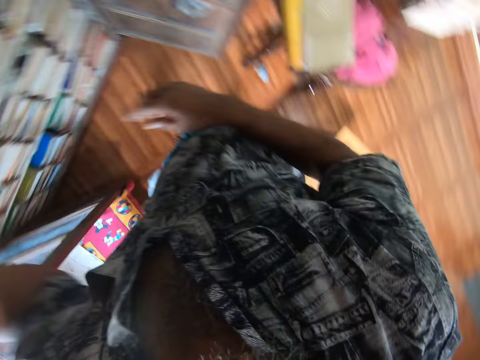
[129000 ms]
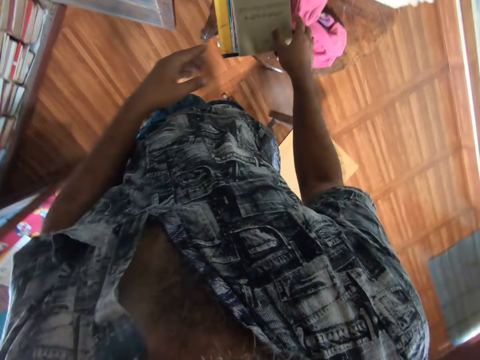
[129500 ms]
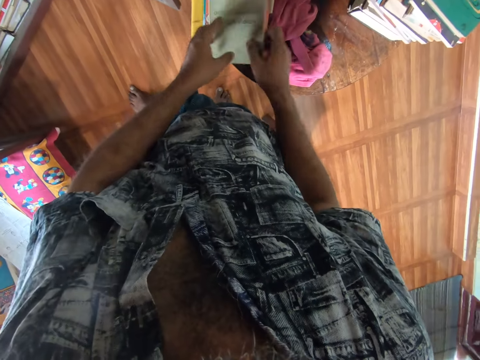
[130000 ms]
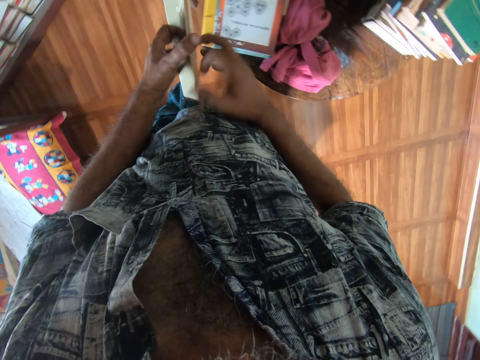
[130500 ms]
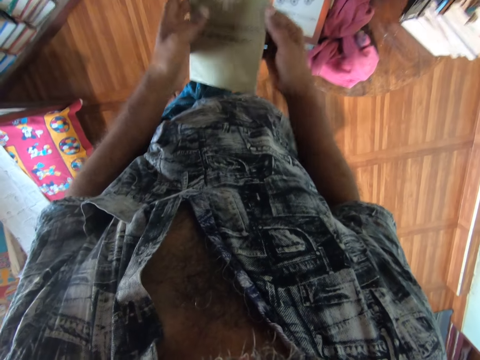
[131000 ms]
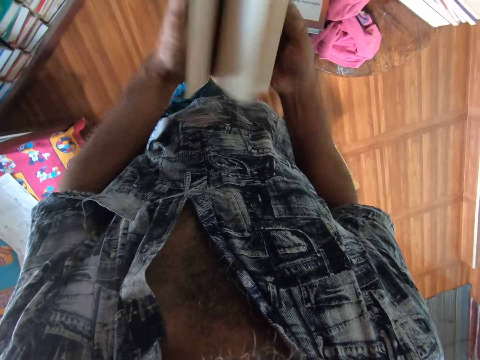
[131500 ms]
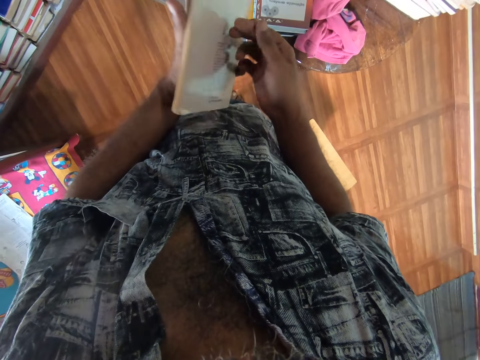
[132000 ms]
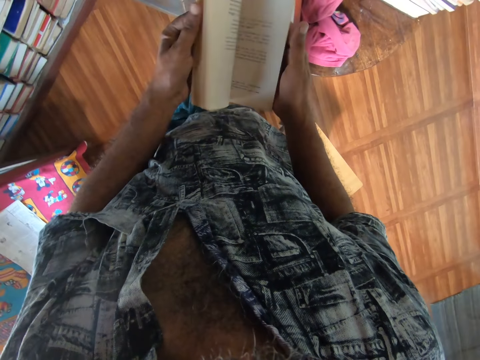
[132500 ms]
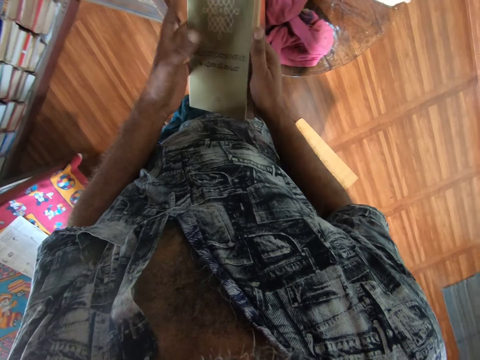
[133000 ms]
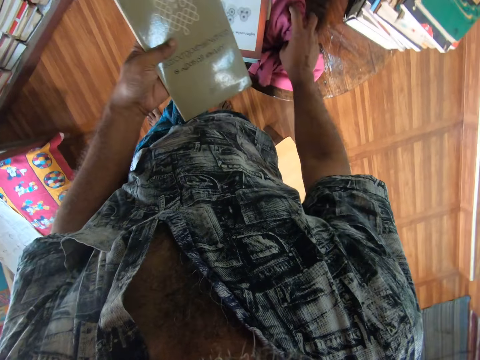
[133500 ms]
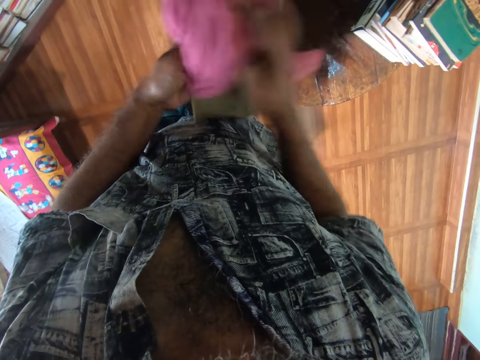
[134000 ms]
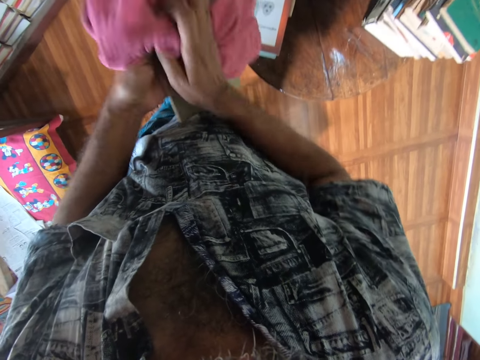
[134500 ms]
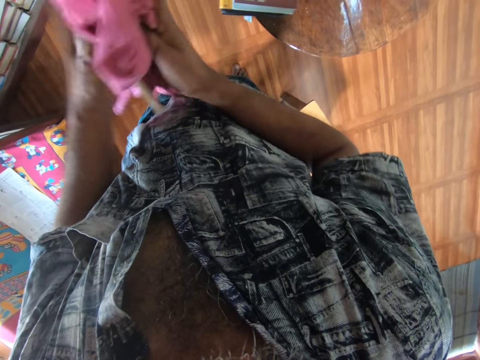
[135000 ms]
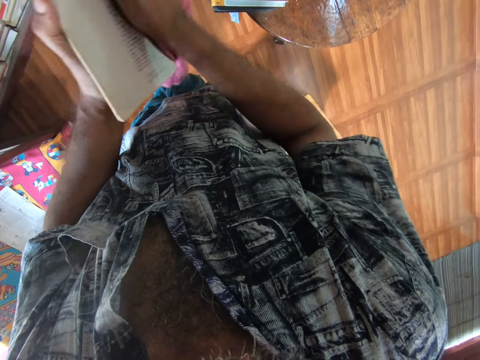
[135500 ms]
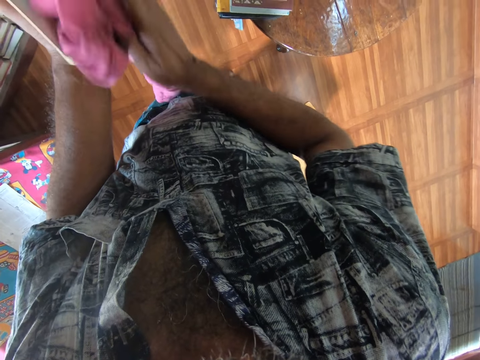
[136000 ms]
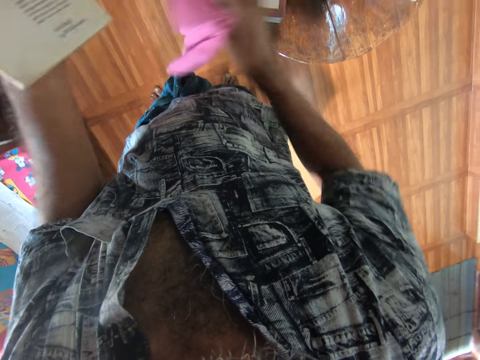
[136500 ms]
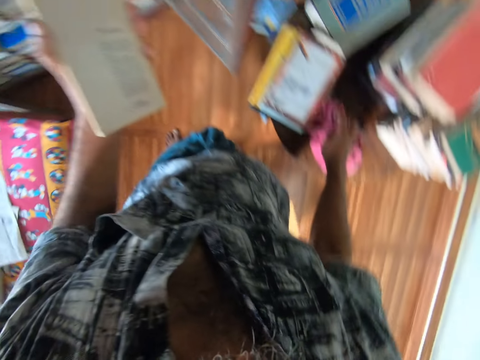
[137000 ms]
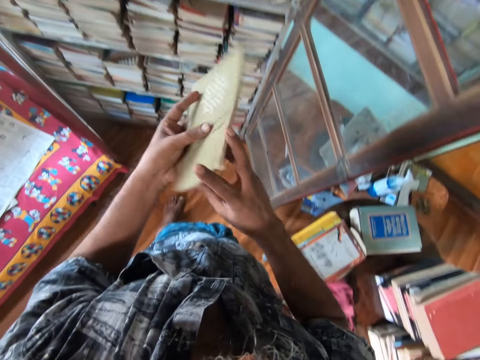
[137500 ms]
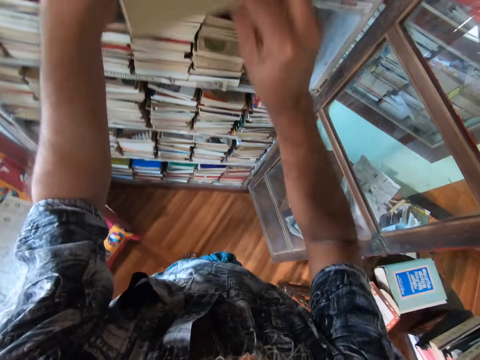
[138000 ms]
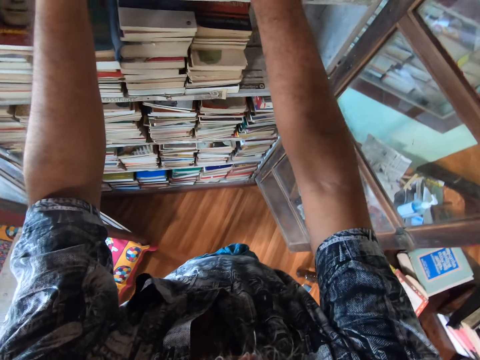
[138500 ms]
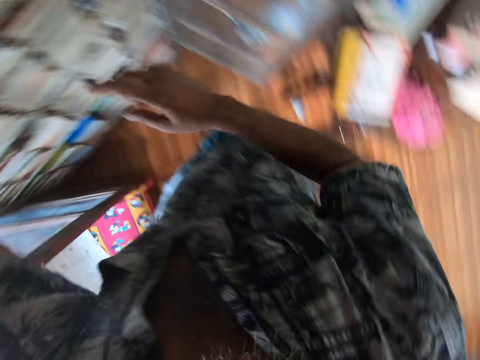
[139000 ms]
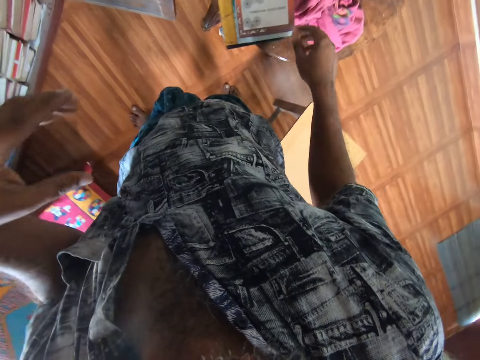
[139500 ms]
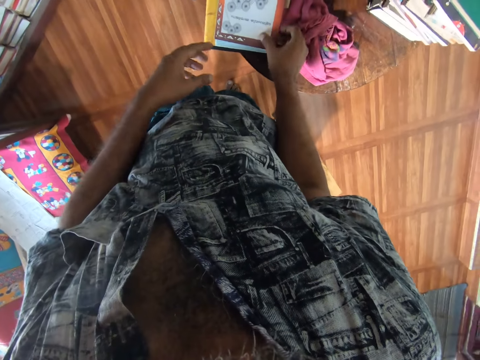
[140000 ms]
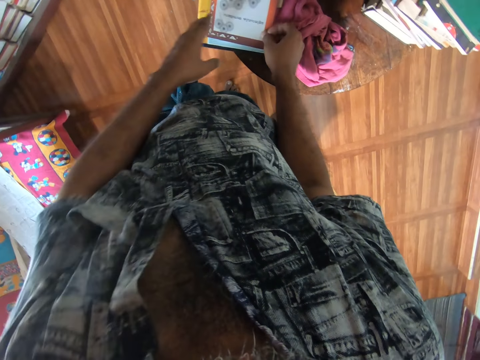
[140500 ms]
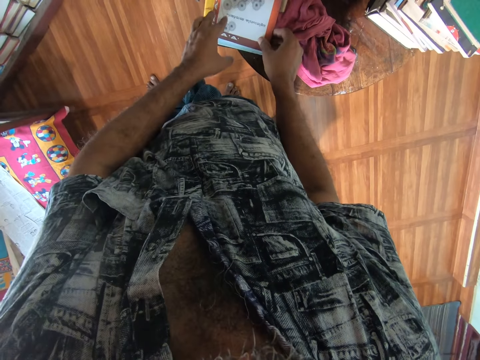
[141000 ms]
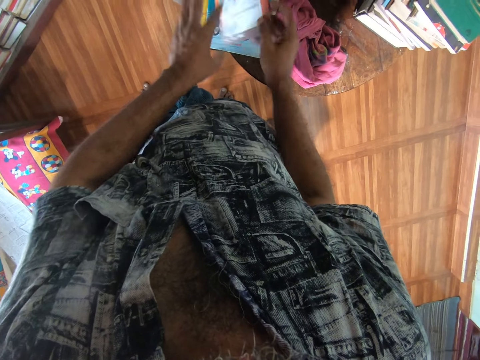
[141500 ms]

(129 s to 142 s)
The camera wearer picks a book from the table. They flip the pages of the book. They pick a towel from the table and wipe the book with the towel. They place the towel on the table and place the book on the cupboard shelf. They pick a book from the table.

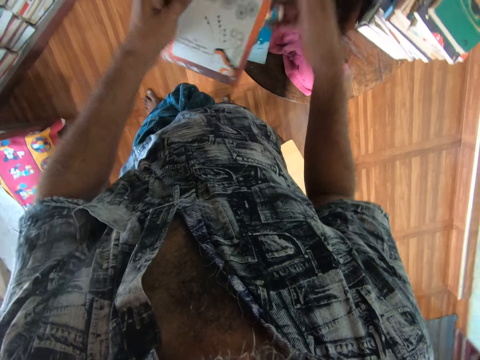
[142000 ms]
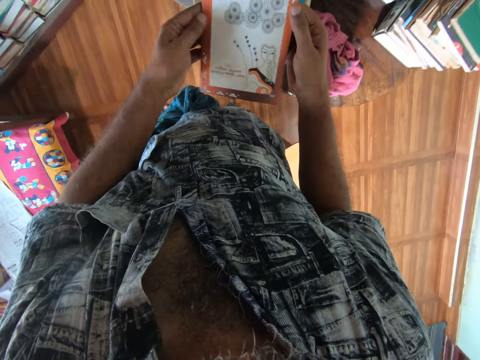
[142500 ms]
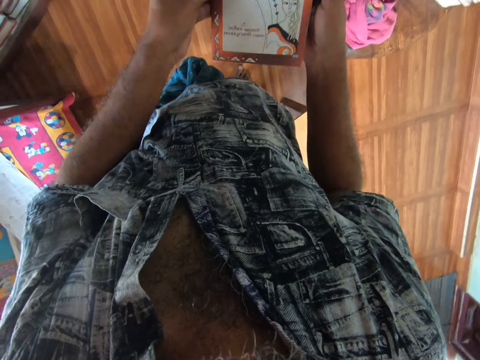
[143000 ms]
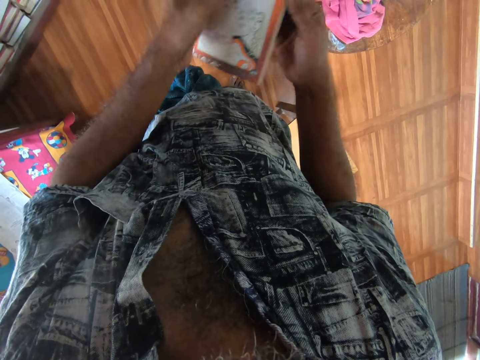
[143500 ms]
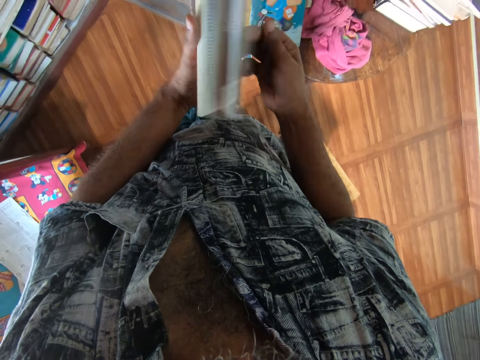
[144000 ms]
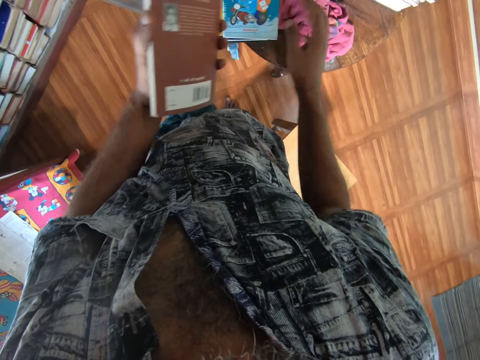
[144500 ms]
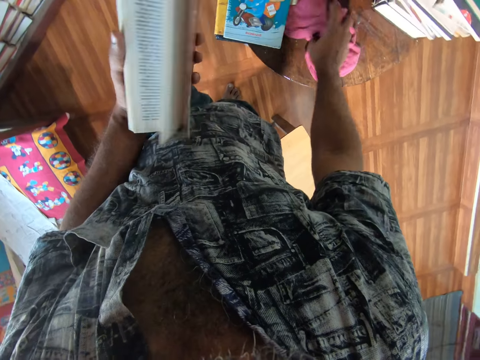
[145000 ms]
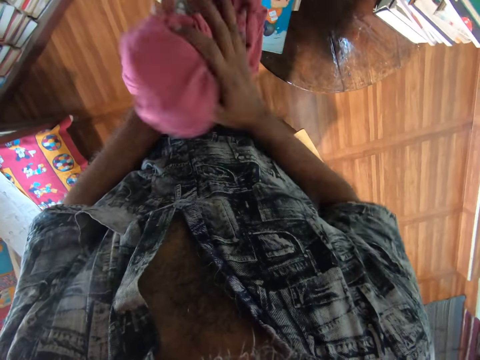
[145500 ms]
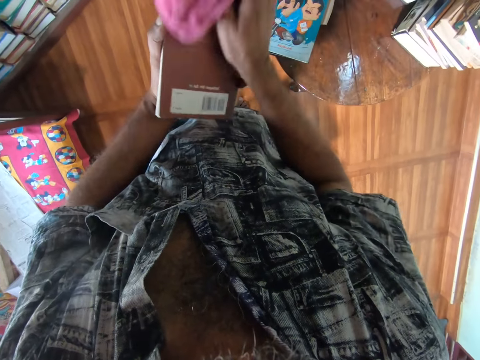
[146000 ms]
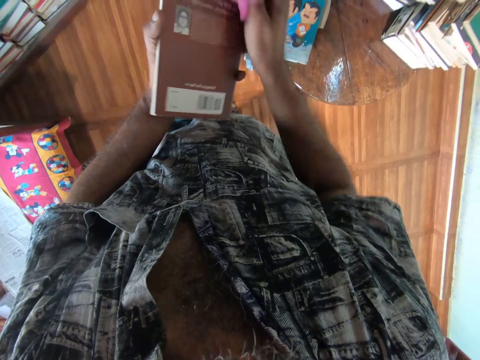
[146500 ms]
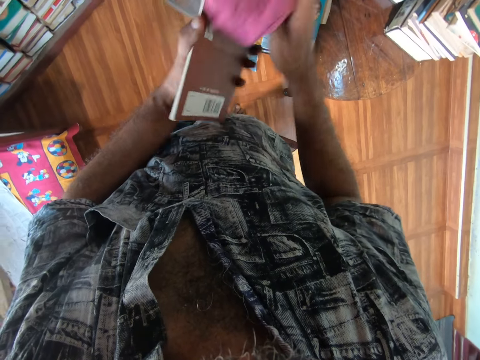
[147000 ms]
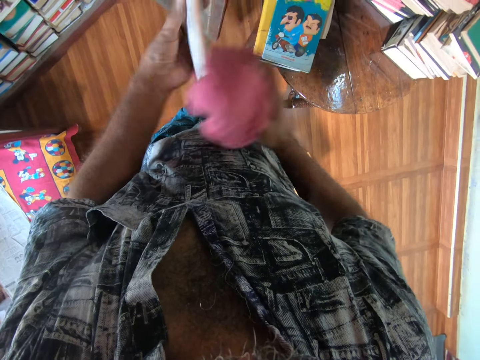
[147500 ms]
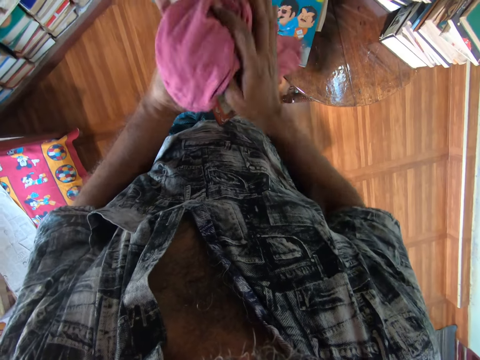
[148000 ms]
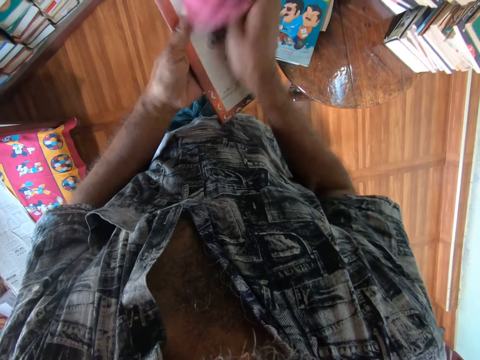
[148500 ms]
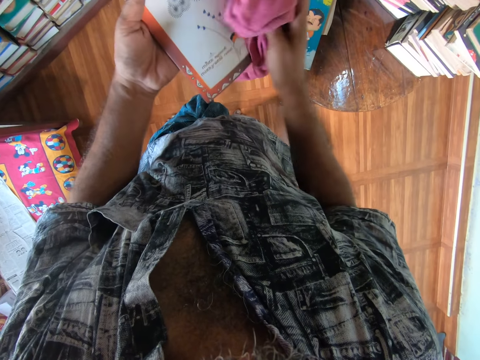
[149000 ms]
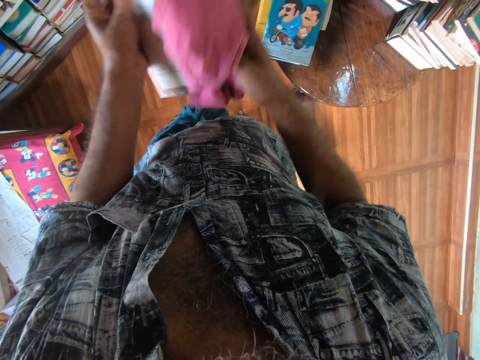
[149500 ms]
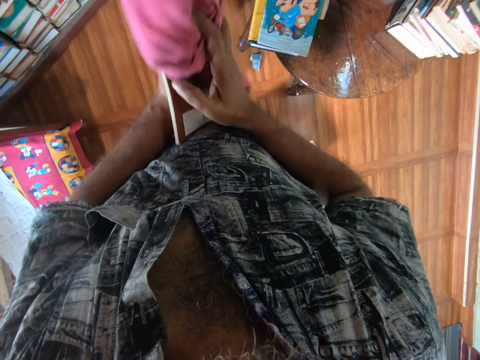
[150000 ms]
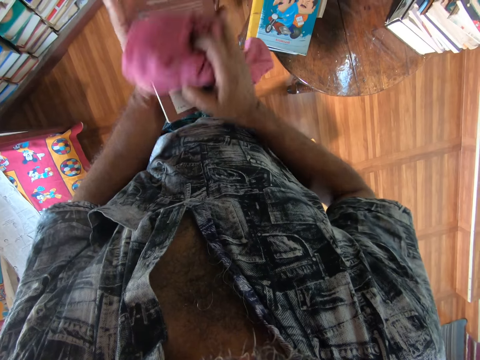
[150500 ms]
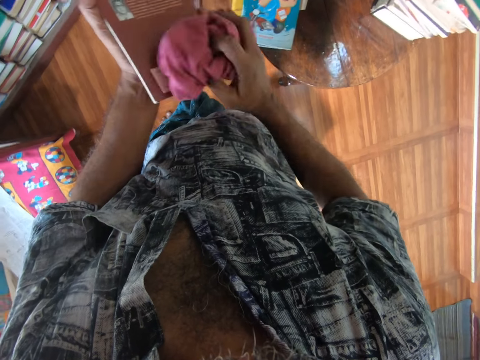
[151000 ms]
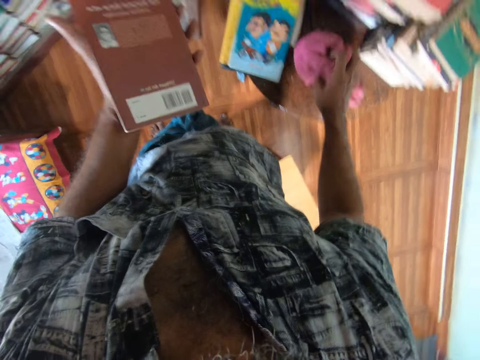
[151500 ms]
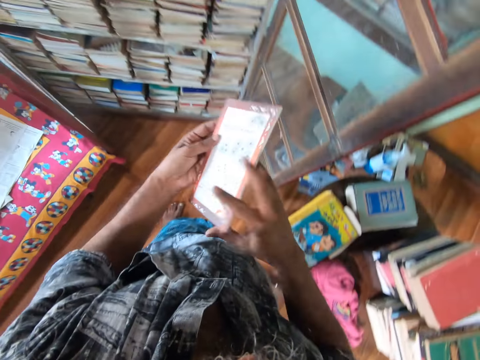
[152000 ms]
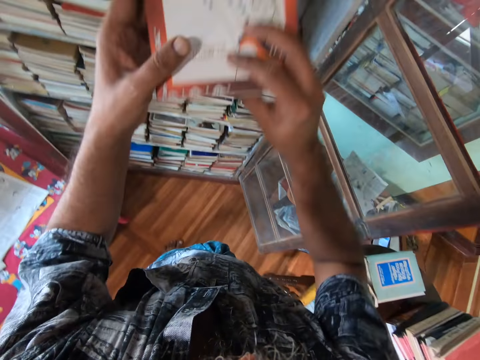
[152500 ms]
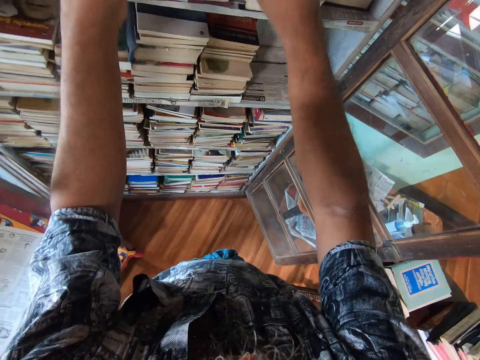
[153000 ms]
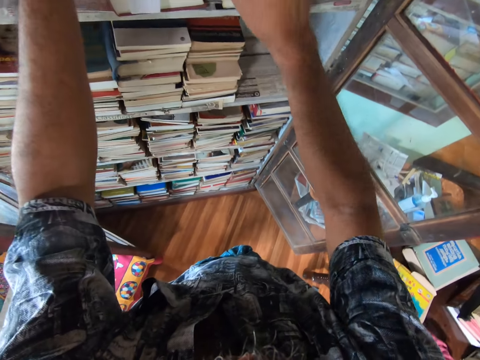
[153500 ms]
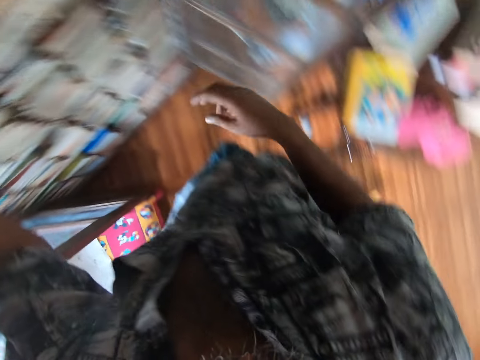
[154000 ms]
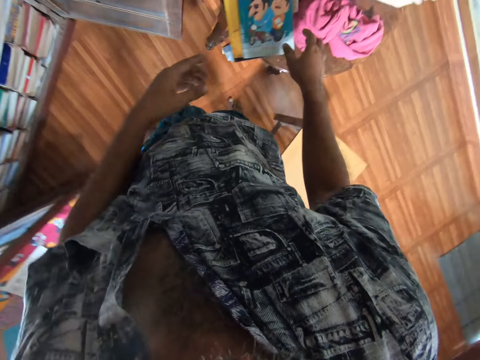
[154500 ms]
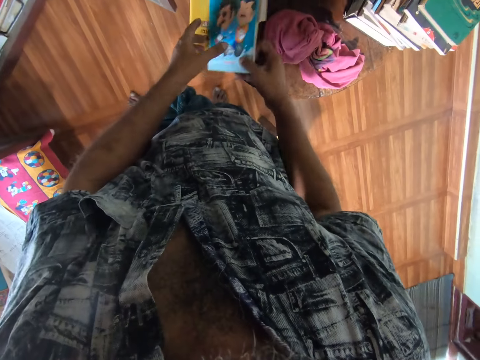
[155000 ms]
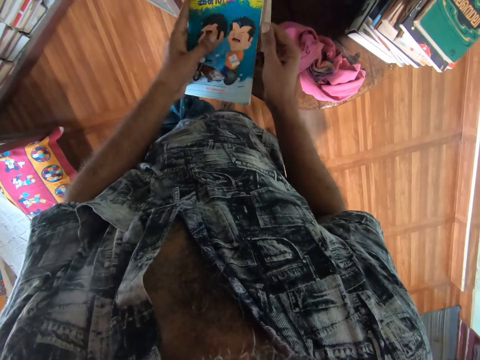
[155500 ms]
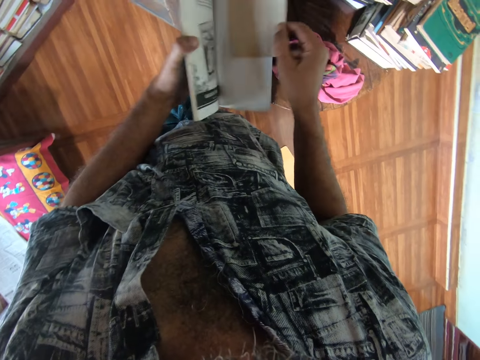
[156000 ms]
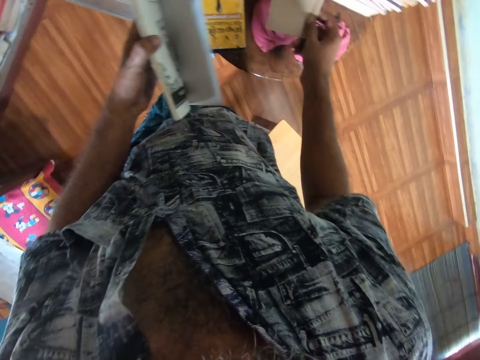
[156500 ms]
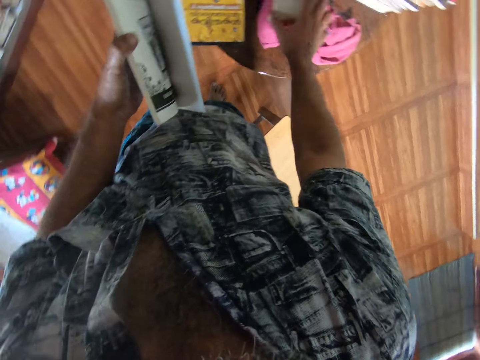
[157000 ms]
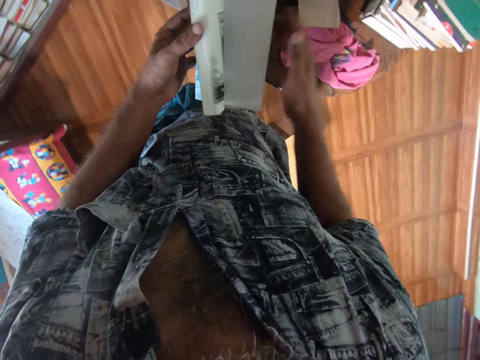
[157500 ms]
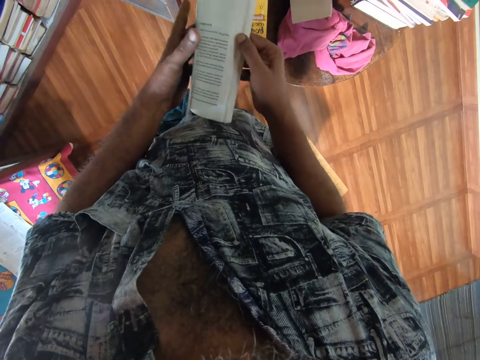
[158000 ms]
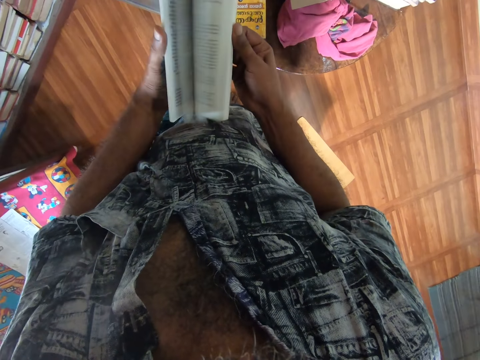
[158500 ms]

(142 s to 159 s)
The camera wearer flips the pages of the book. They pick a towel from the table and wipe the book with the towel. They place the towel on the table and place the book on the cupboard shelf. They turn right. They pick a book from the table and remove a card from the book. They place the card on the table and flip the pages of the book.
